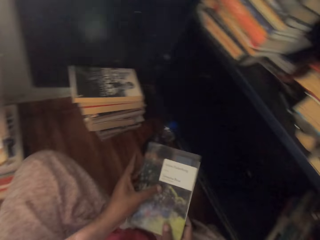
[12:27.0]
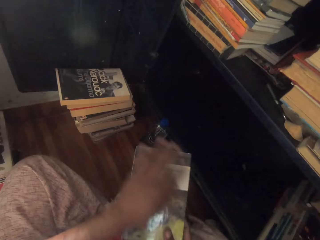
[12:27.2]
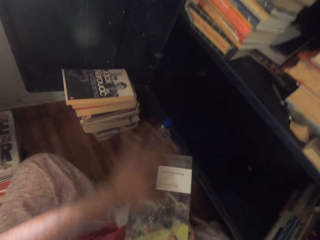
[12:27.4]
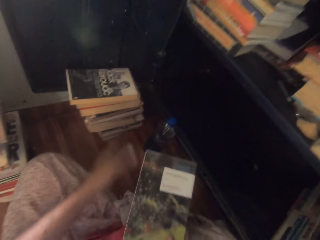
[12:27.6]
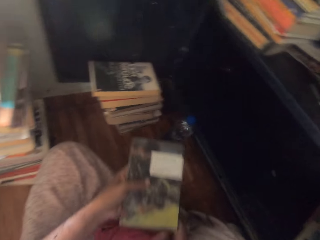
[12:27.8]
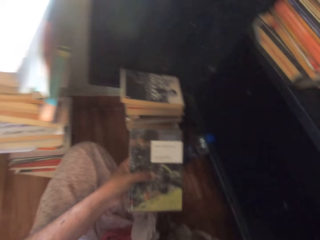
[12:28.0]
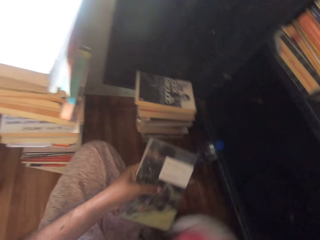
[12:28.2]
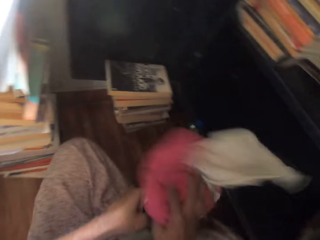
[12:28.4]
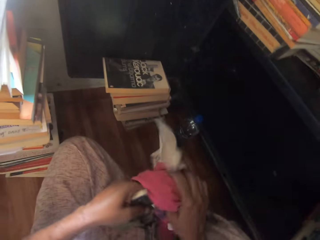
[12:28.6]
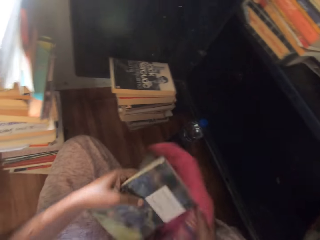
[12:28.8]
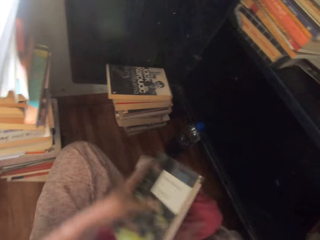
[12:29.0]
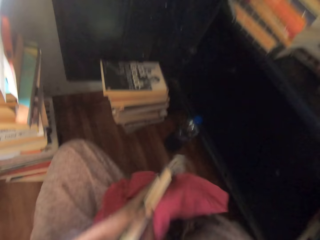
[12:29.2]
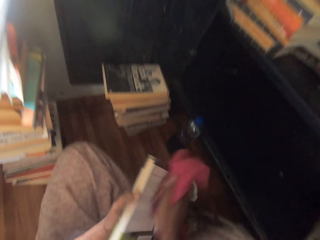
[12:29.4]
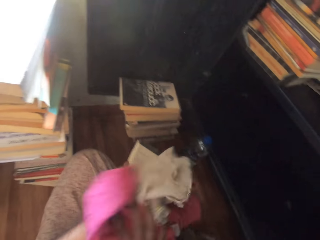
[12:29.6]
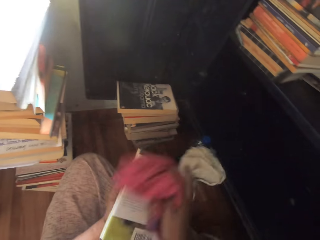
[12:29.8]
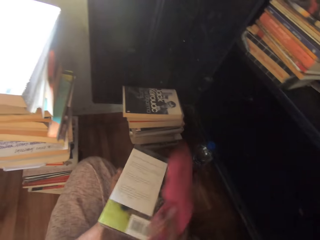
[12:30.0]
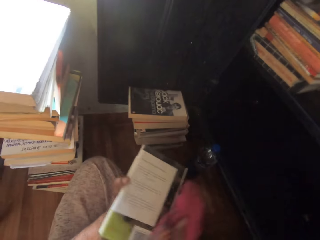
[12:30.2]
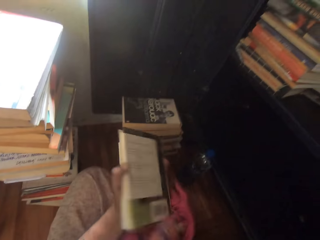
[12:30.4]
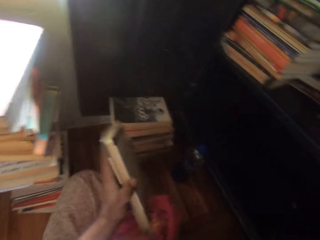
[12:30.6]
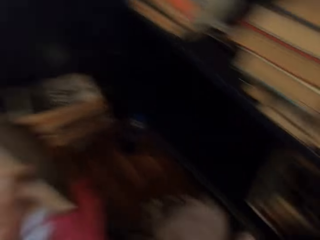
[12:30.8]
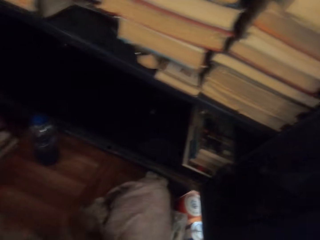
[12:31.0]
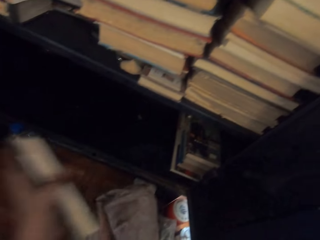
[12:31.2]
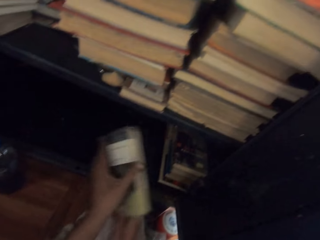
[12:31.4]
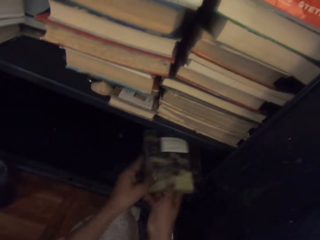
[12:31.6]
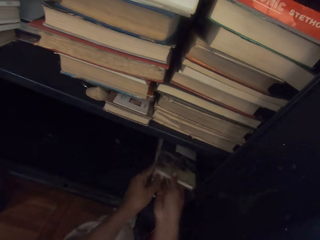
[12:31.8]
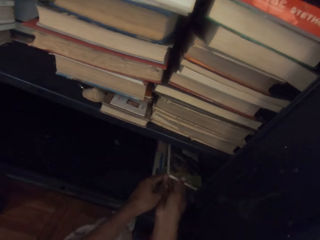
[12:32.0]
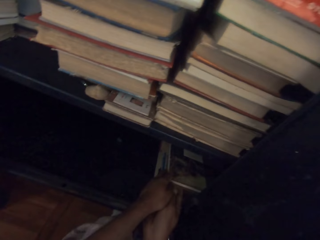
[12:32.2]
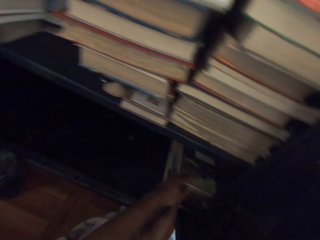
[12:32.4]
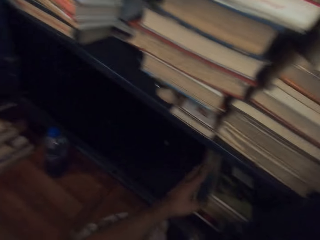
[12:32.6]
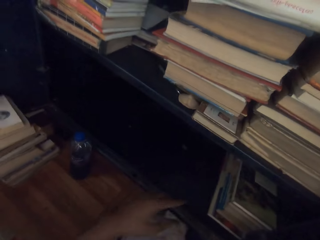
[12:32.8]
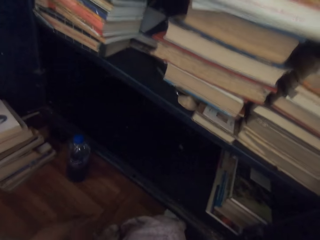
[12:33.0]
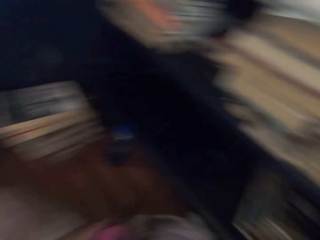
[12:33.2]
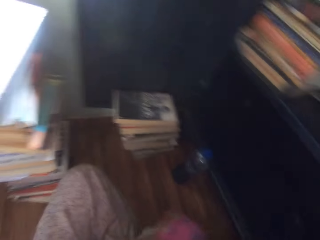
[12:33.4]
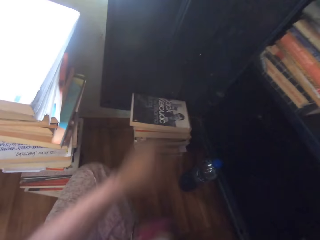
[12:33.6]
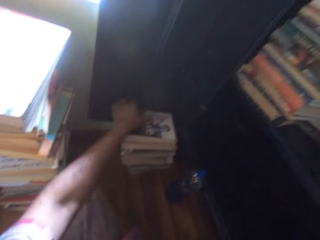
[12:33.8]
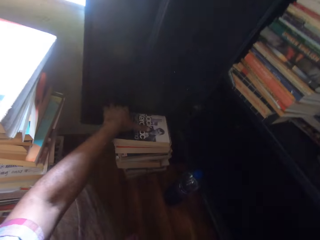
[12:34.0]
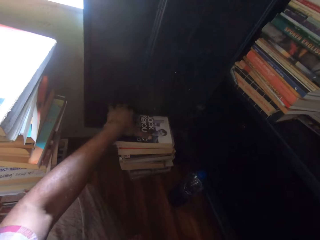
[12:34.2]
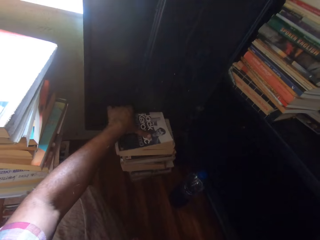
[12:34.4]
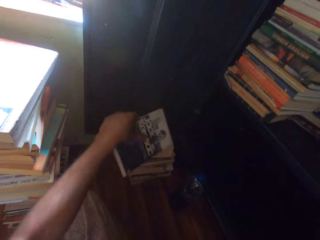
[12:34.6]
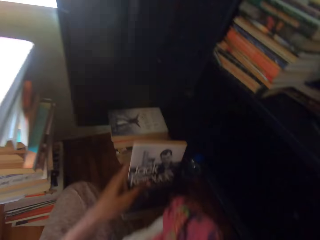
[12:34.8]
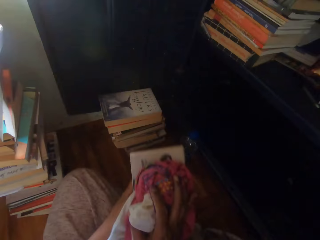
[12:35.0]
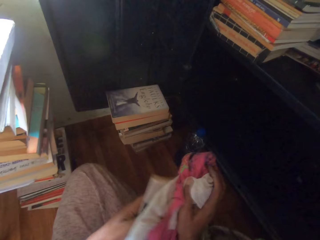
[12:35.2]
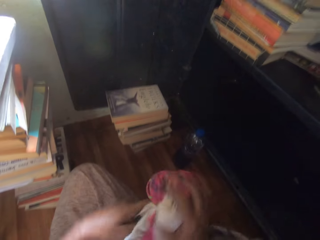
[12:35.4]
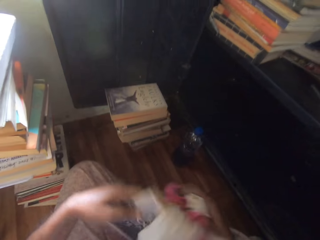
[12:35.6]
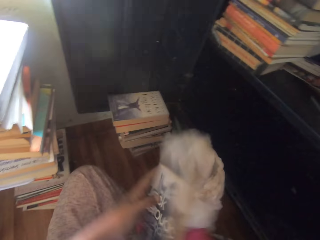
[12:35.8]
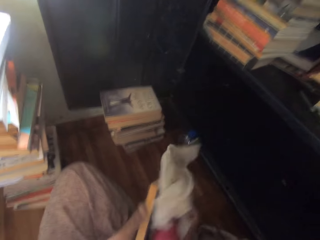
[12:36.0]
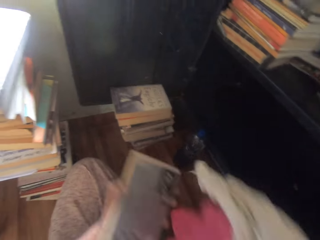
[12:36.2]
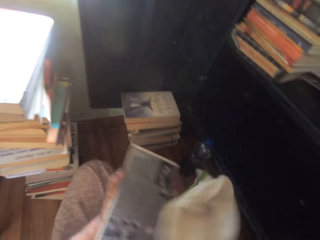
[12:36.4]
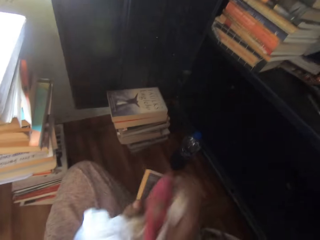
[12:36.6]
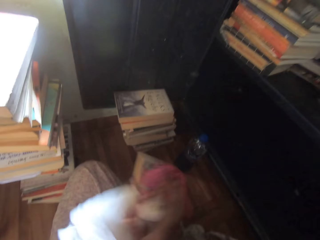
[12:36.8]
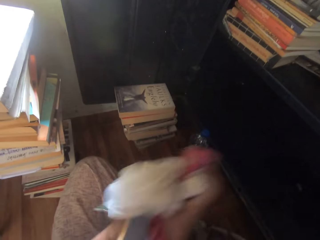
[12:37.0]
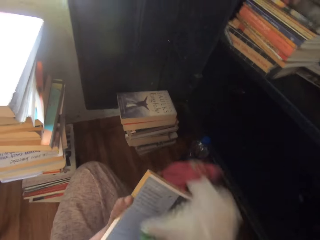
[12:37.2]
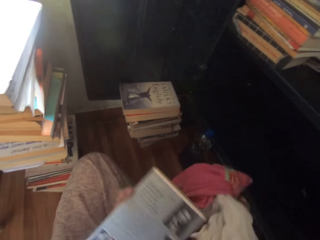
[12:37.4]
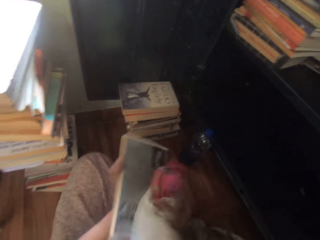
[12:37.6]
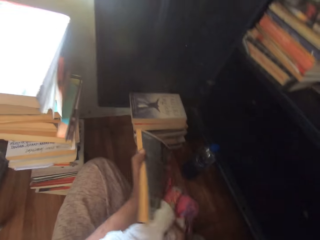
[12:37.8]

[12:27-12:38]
The camera wearer wipes the book in his right hand with his left hand. He passes the book in his right hand to his left hand. He picks up the towel on the floor with his right hand. He cleans the book in his left hand with the towel in his right hand. He places the book inside the cabinet with his right hand. He picks up a book from the pile of books on the floor with his left hand. He cleans the book in his left hand with the towel in his right hand.

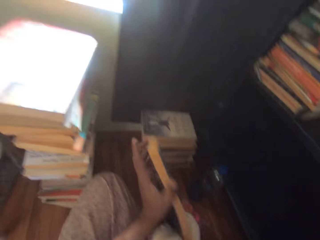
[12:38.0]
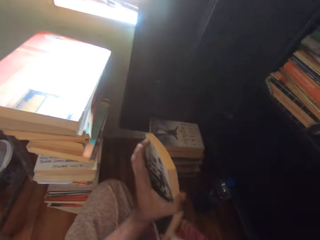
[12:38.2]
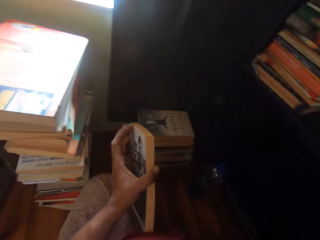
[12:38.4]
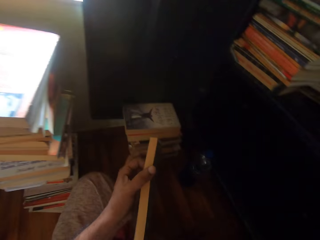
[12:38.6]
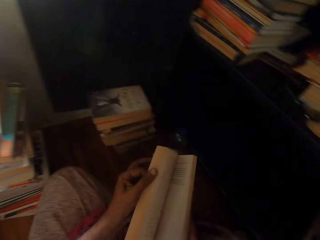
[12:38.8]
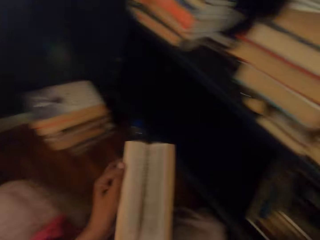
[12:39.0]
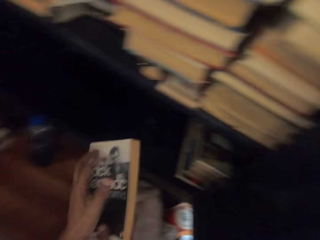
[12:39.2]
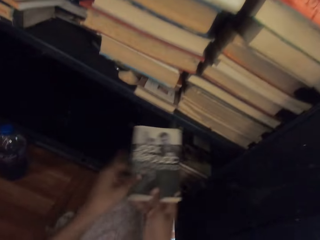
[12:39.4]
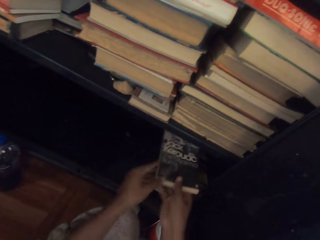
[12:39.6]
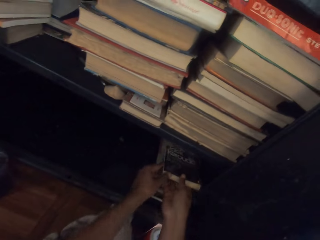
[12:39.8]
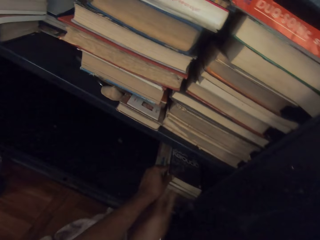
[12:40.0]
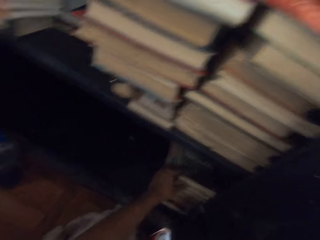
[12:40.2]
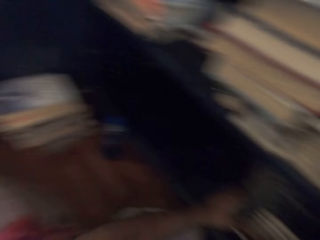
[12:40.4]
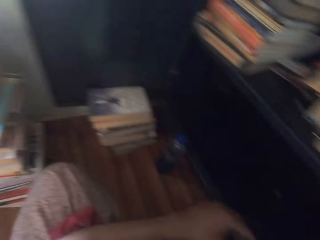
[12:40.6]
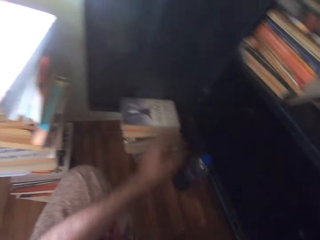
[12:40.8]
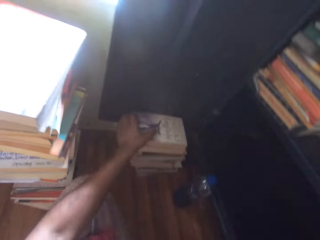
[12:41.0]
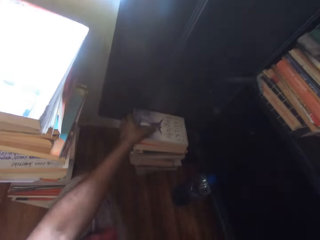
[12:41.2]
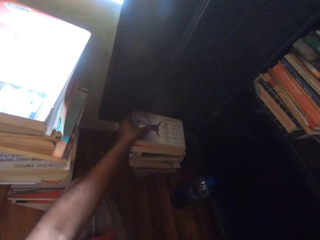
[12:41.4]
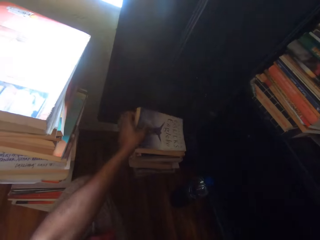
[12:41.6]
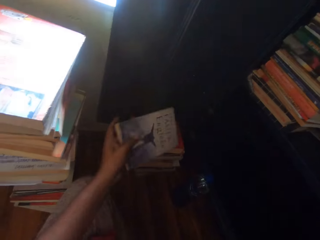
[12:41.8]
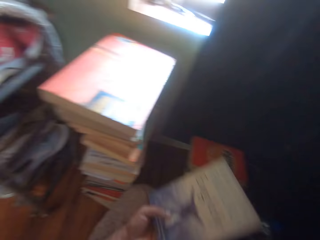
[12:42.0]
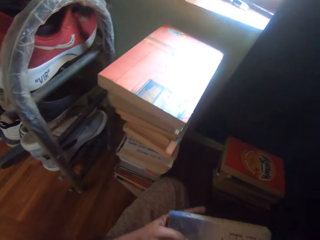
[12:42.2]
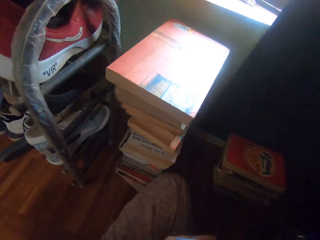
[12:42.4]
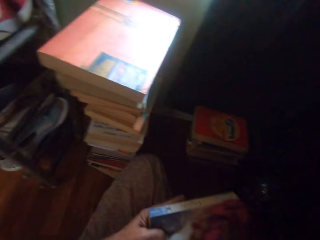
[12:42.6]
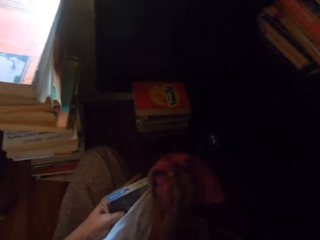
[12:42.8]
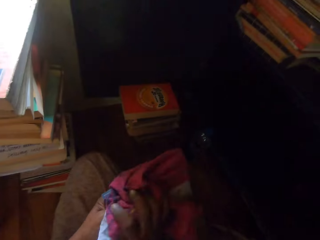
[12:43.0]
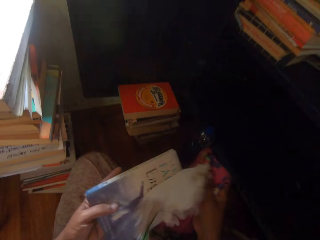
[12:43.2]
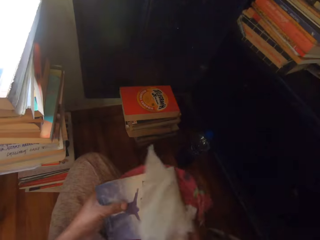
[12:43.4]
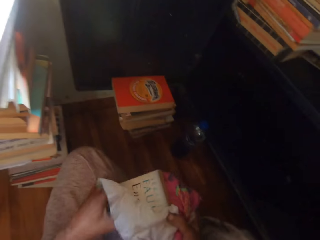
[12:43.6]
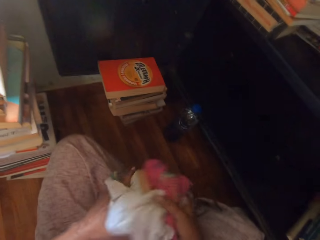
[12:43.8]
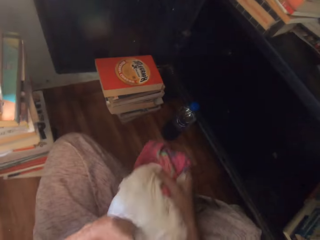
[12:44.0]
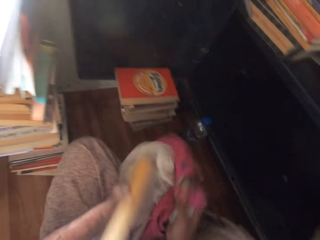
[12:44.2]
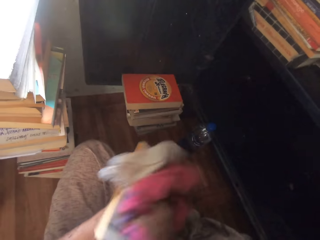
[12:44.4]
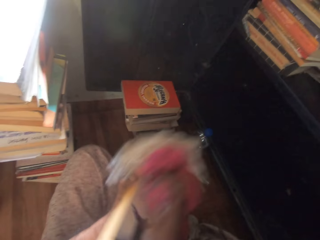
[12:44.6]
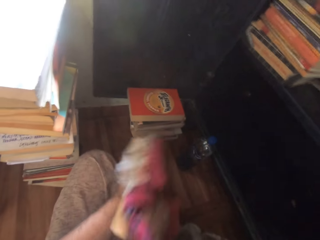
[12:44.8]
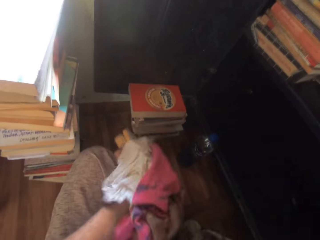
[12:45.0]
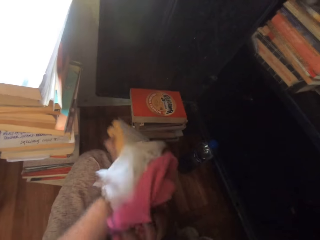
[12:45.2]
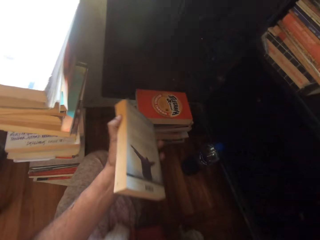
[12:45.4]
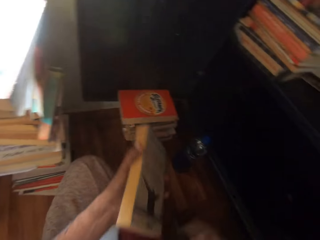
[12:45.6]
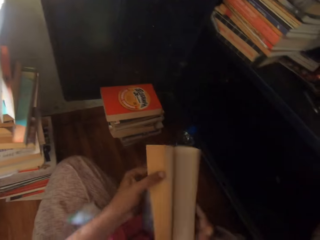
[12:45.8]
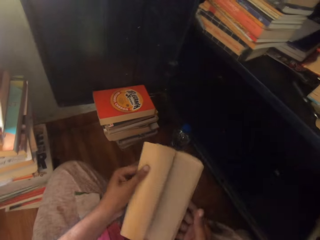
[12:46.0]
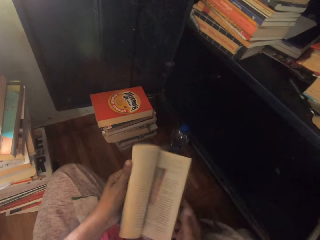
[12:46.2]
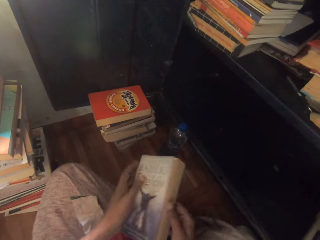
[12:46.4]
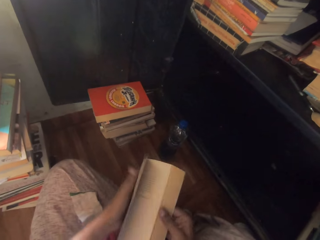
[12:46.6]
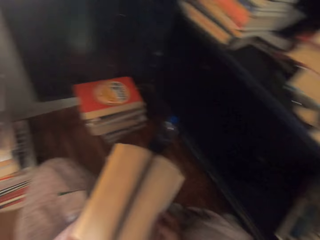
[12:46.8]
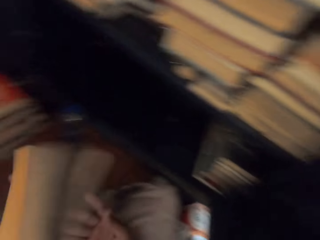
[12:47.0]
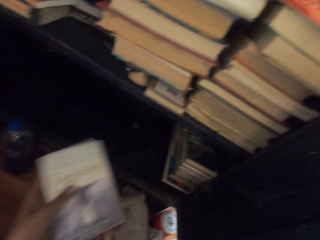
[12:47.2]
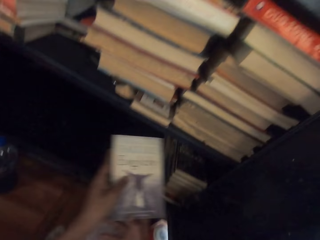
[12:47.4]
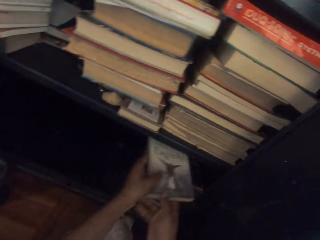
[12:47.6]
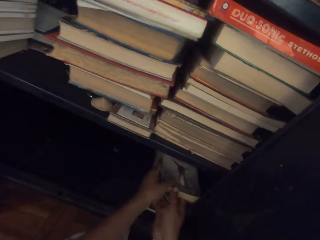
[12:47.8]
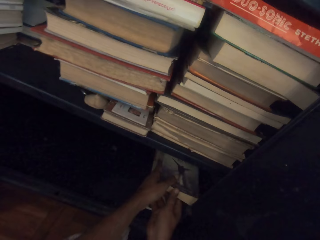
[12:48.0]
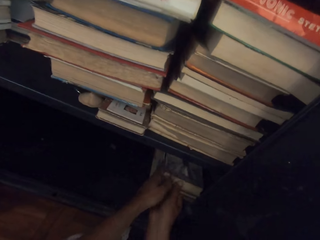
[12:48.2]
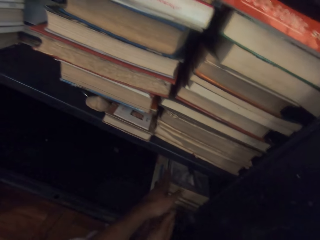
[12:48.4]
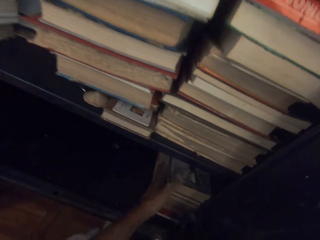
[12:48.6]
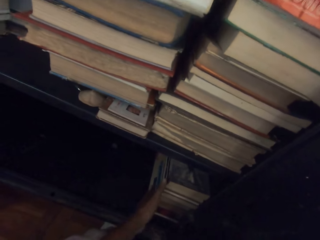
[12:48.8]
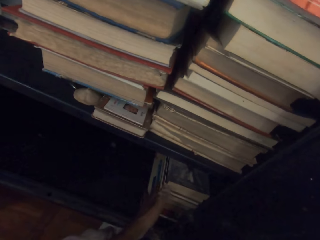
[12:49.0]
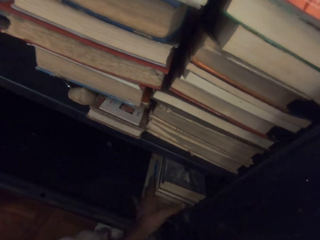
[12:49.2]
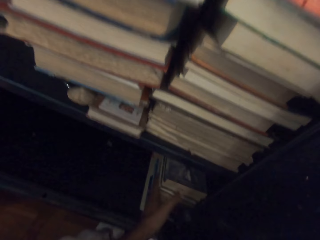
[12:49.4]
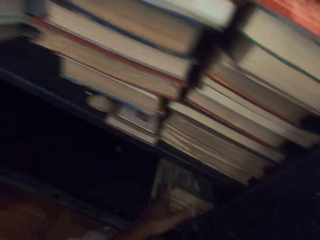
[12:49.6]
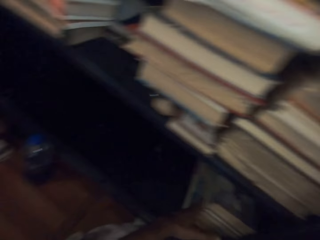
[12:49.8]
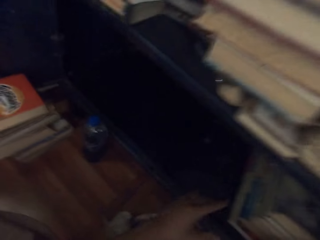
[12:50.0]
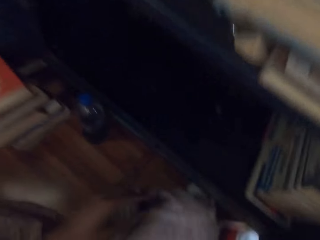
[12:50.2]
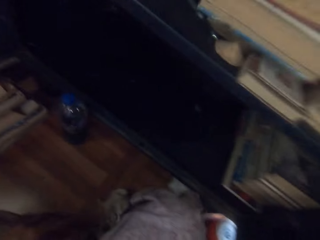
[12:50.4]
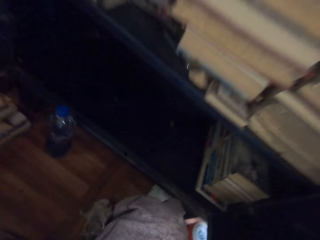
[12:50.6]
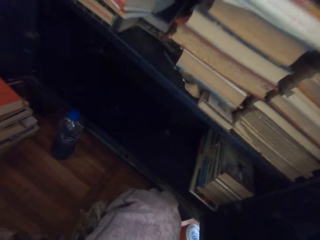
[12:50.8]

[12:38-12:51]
The camera wearer drops the towel in his right hand on the floor. He flips the pages of the book in his left hand to his right hand. He places the book inside the cabinet with his hands. He picks up a book from the pile of books on the floor with his left hand. He cleans the book in his left hand with the towel in his right hand. He drops the towel in his right hand on the floor. He flips the pages of the book in his left hand to his right hand. He places the book inside the cabinet with his hands.
